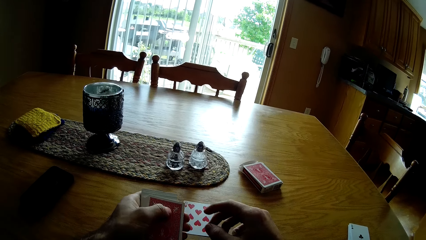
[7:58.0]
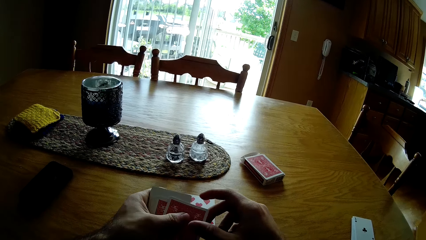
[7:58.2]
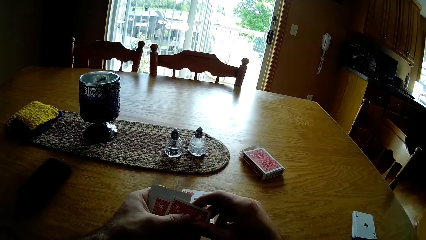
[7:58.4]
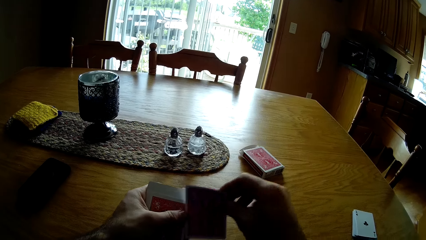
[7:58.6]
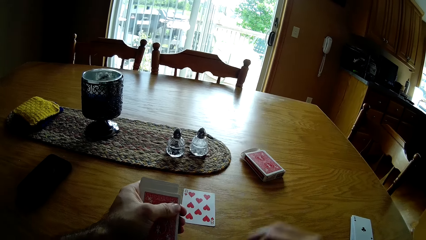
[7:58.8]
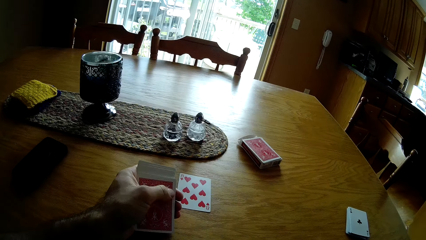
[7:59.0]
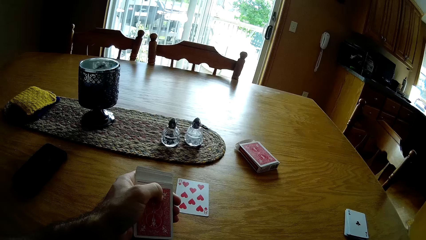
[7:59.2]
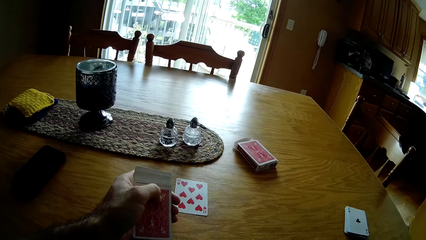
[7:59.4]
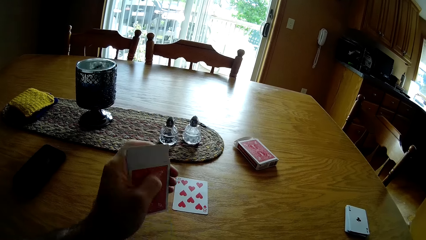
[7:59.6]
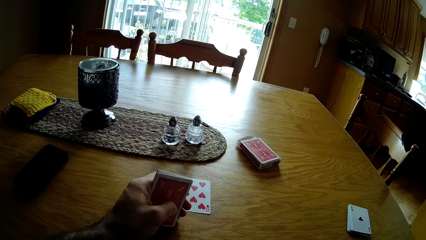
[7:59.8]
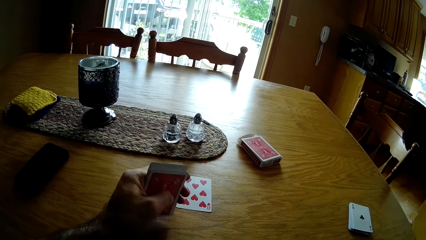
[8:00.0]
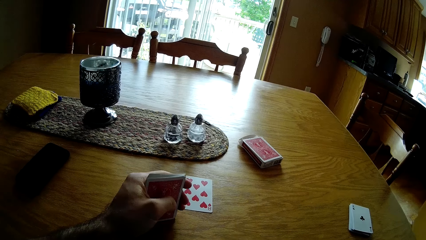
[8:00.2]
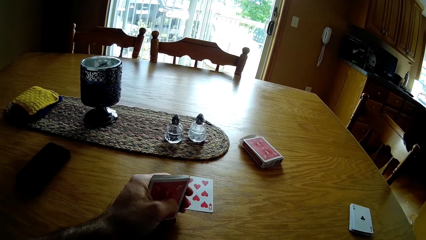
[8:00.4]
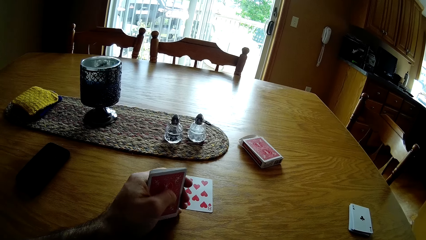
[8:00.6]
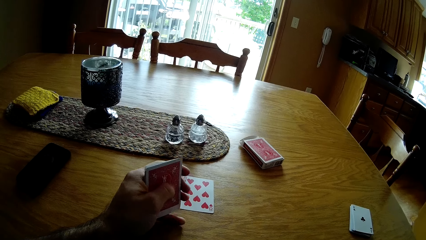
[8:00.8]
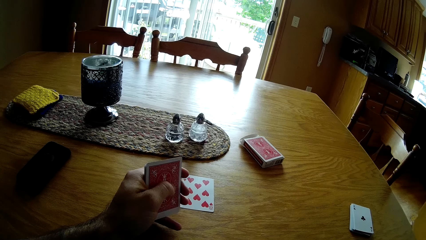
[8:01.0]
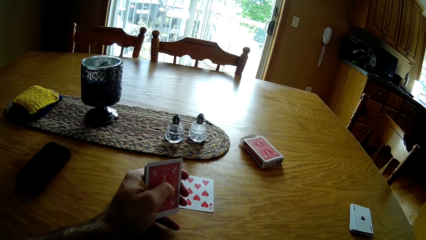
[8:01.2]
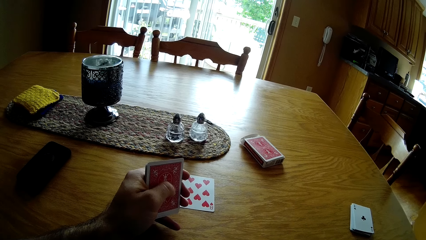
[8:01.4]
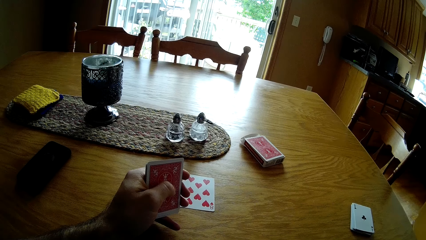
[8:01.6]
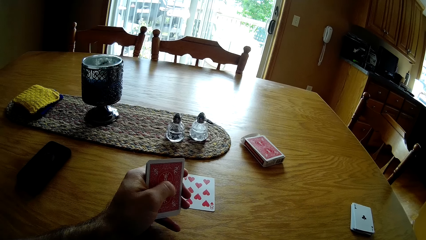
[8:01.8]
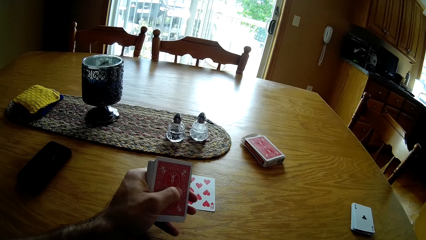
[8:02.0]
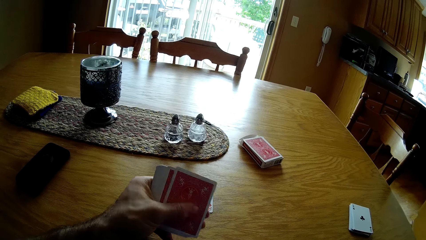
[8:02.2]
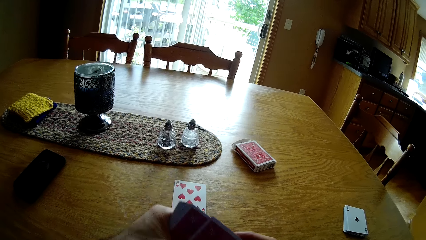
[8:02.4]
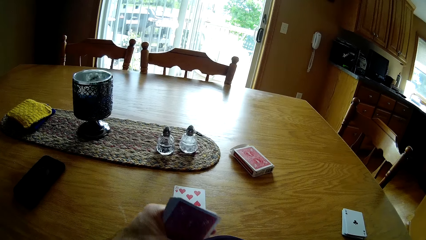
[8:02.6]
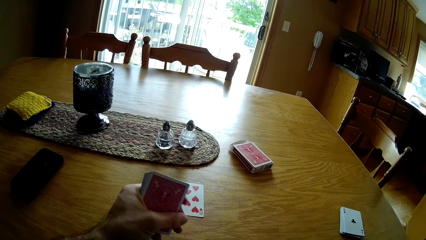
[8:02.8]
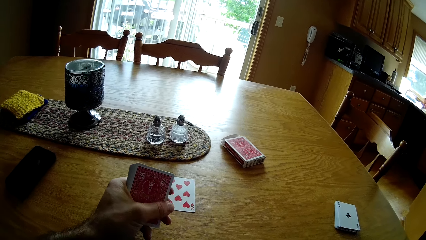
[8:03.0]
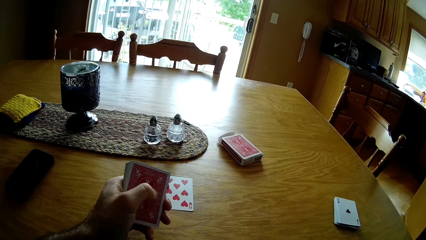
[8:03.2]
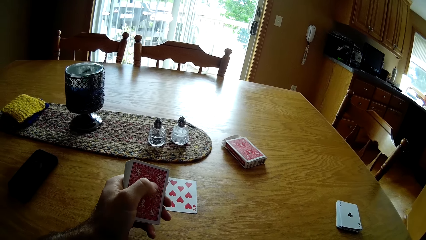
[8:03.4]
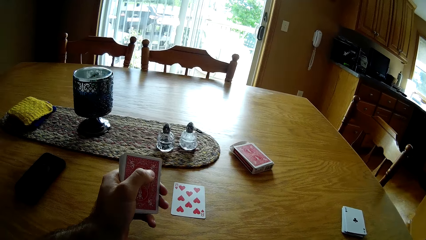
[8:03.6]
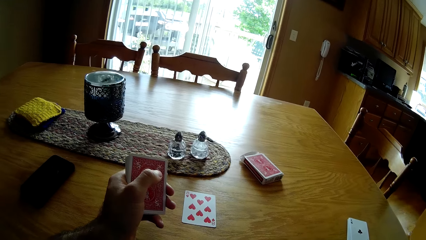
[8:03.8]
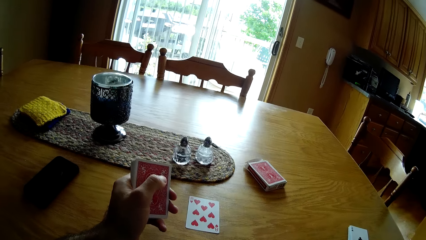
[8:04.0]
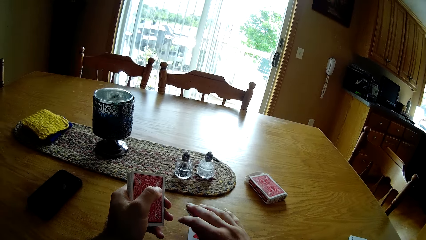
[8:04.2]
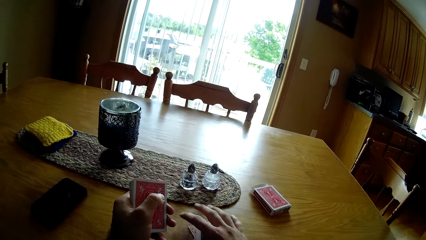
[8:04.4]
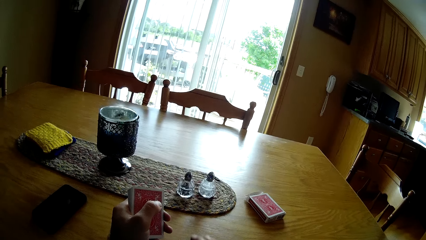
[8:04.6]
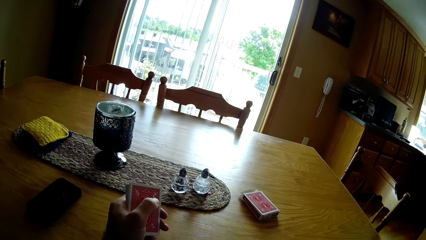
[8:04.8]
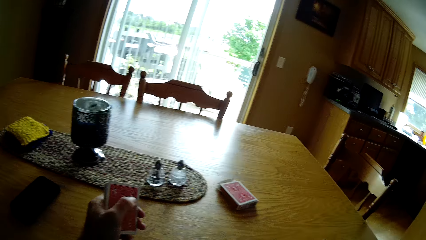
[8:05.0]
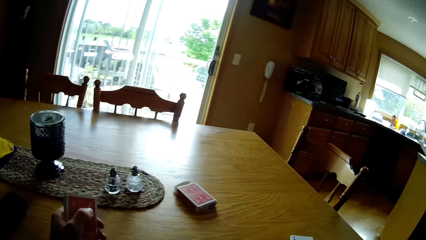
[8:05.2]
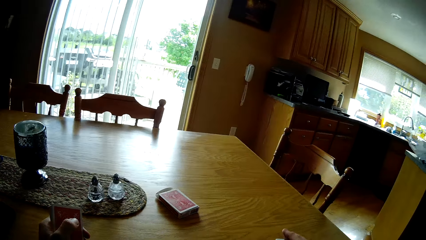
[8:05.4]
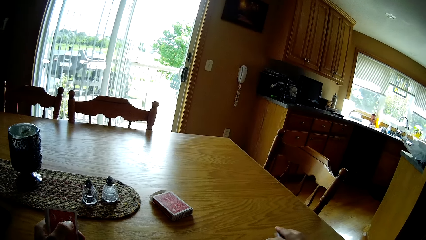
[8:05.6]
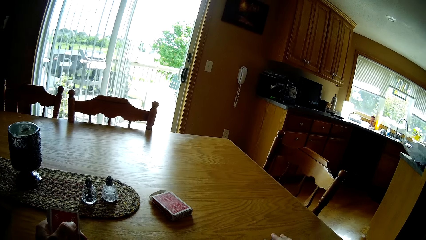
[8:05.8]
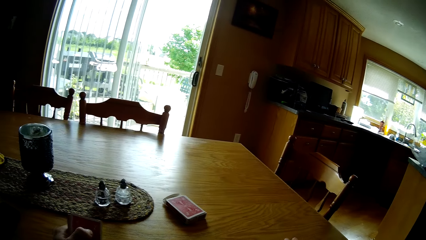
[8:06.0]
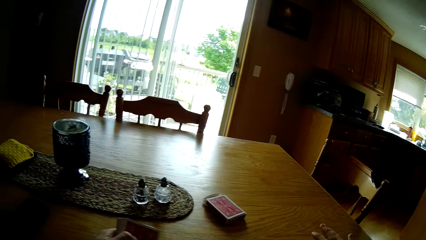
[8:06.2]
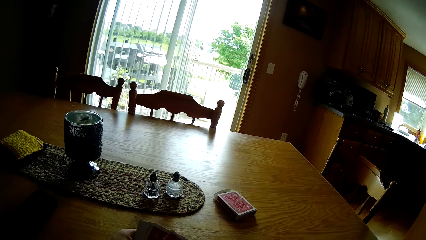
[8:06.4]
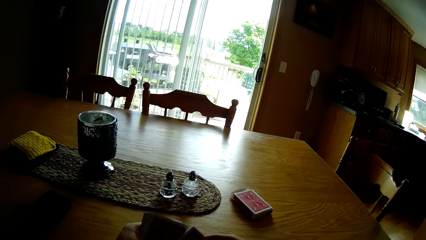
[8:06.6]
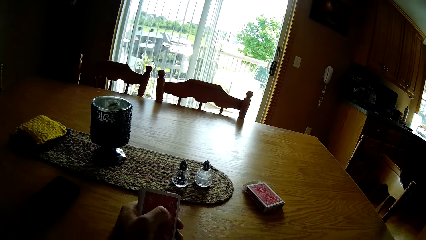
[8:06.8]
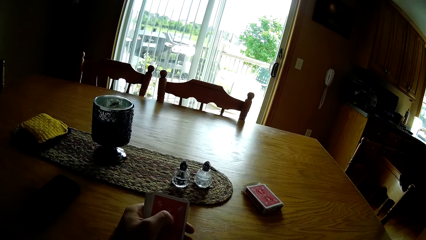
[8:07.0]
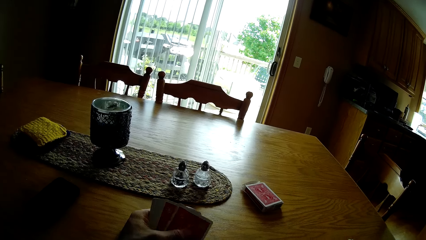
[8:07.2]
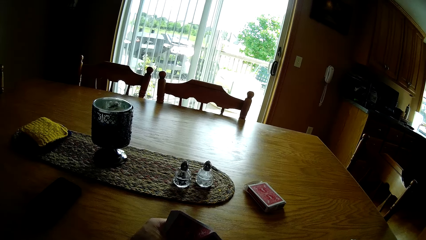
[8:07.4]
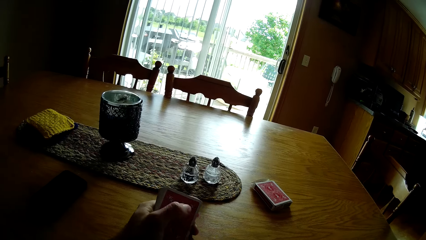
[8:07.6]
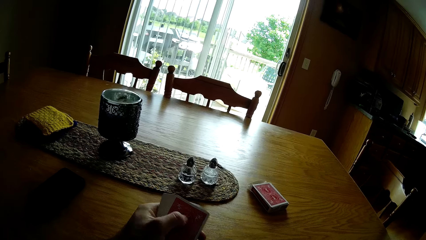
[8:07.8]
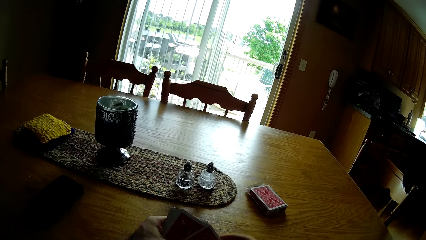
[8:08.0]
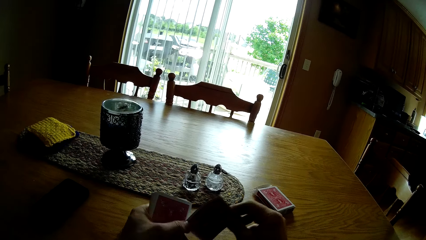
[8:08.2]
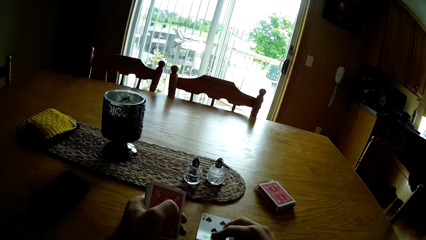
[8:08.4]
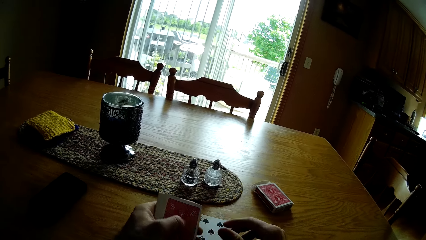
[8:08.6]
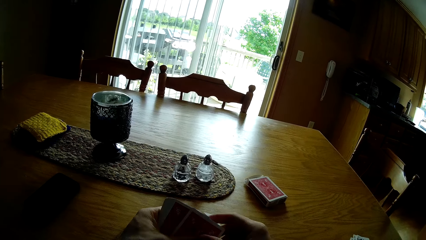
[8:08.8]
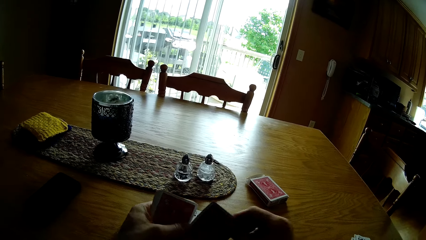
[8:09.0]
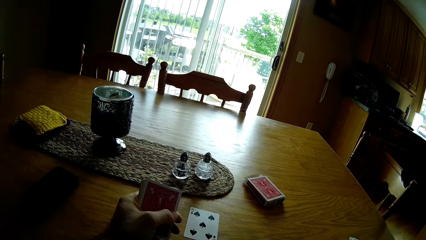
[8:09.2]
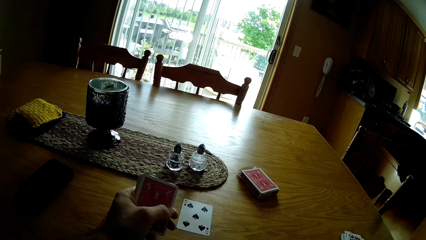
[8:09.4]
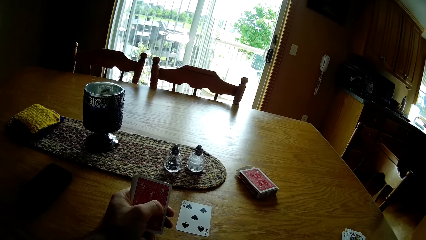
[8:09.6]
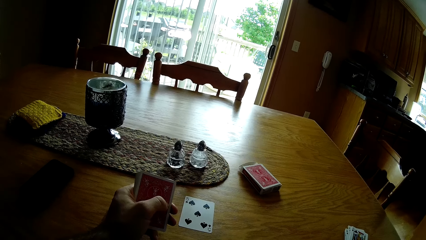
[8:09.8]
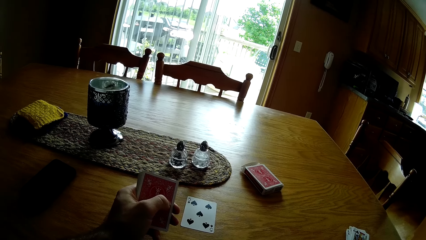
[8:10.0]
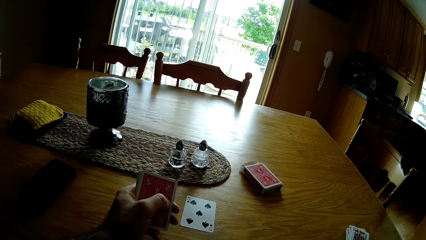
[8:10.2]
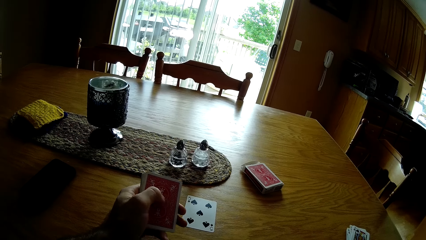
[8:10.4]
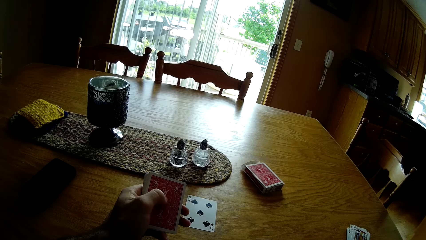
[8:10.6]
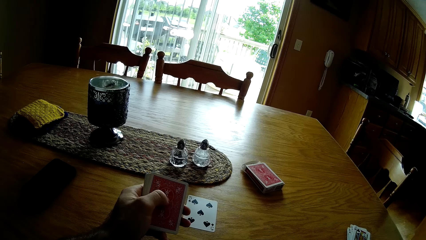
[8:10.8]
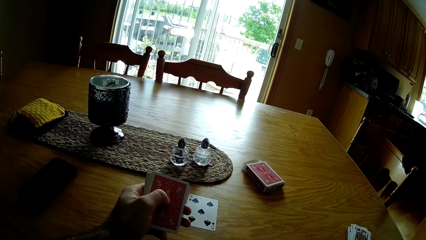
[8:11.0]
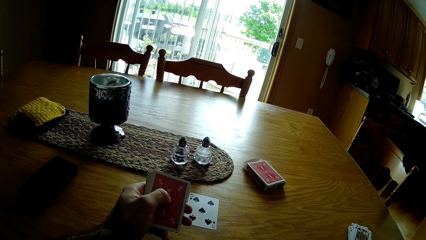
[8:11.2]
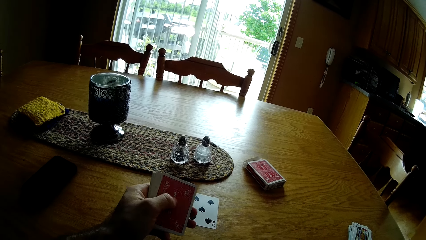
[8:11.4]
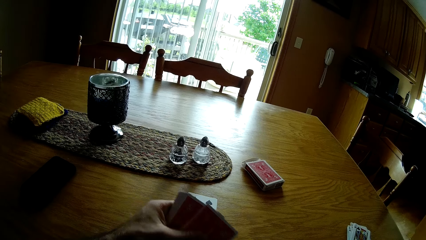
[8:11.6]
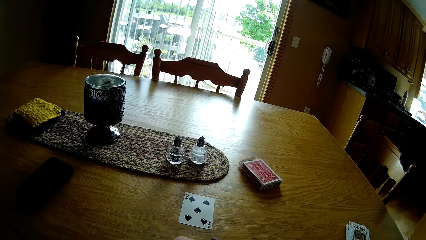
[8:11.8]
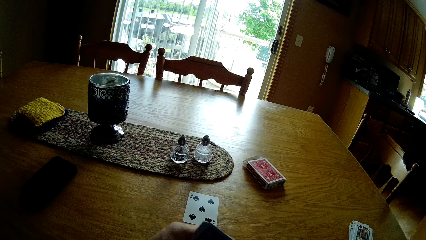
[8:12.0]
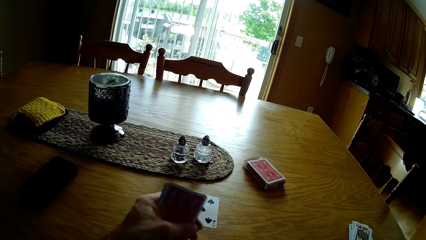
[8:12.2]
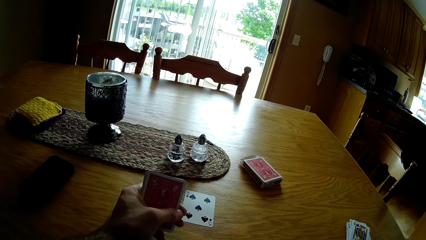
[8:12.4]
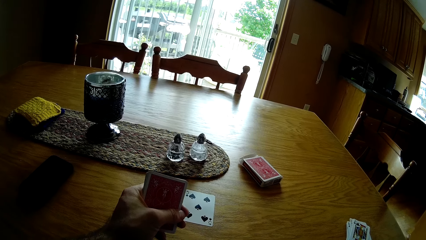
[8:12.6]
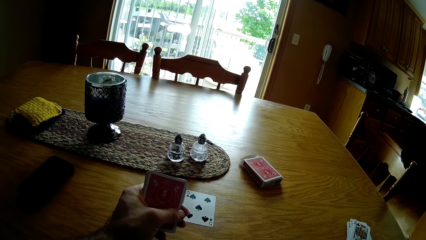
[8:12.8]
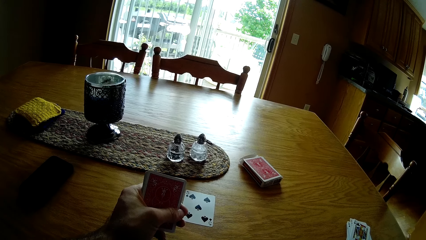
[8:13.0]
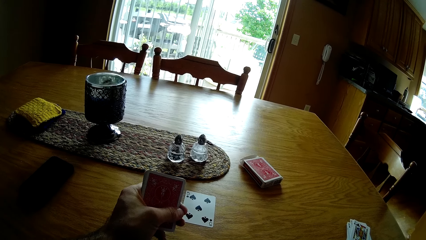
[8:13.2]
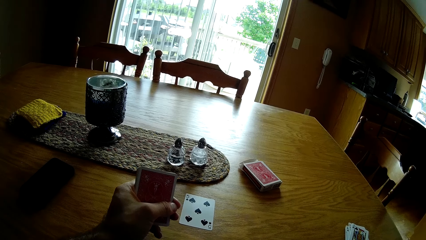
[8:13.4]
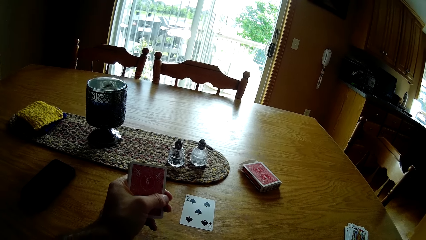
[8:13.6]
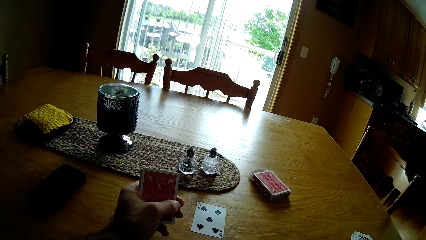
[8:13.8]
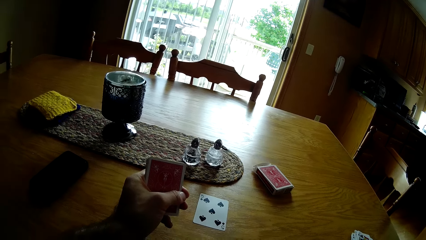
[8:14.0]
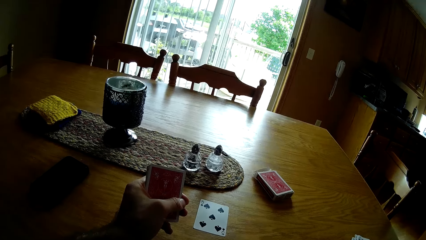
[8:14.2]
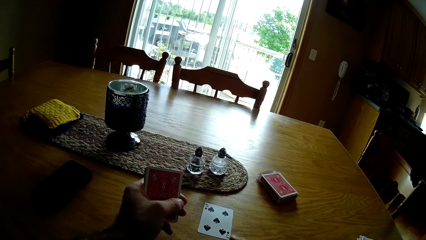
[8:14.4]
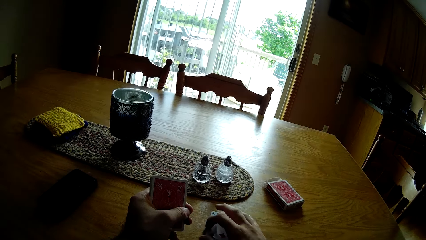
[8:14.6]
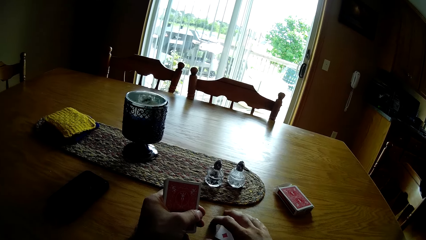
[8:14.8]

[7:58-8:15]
The camera wearer hits the table with the cards. They place cards on the table. They pick up cards on the table. They place the cards on top of other cards. They place cards on the table. They play the cards.
